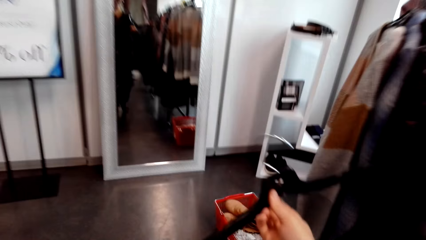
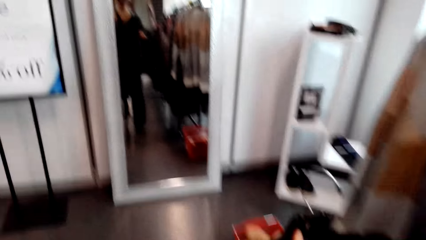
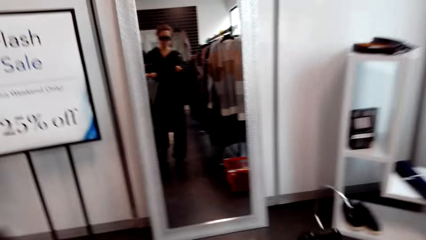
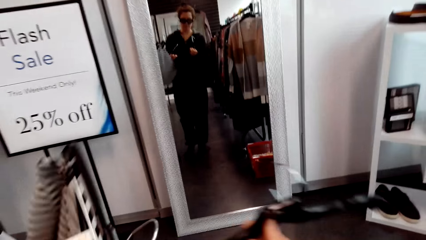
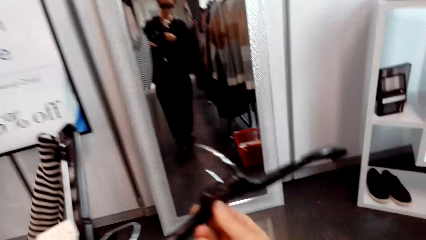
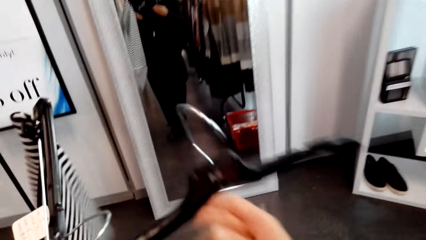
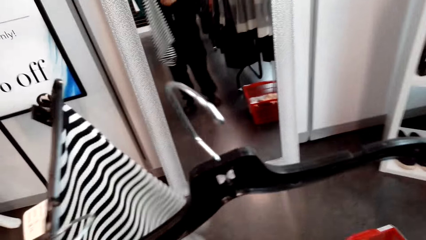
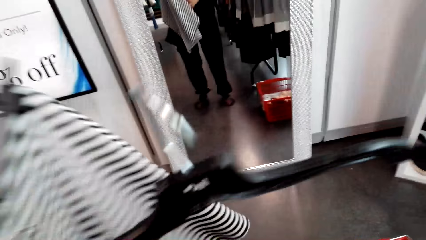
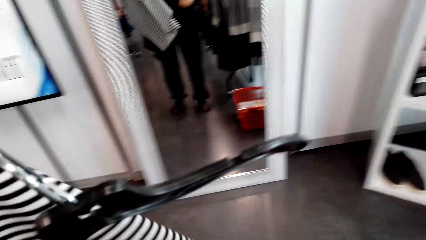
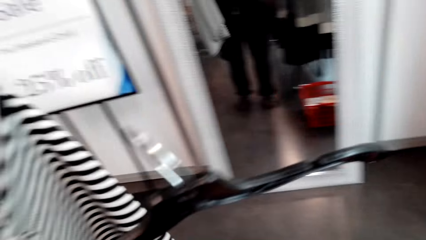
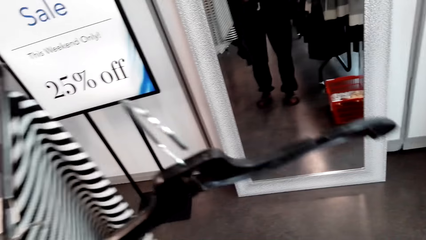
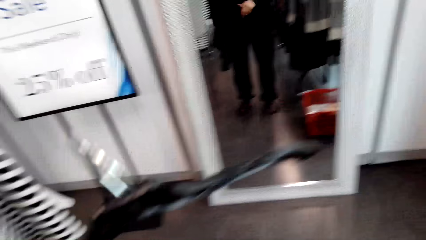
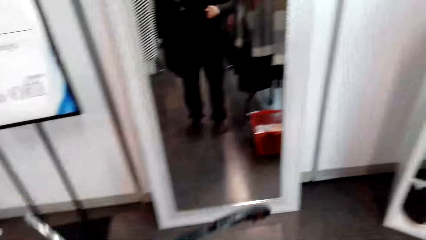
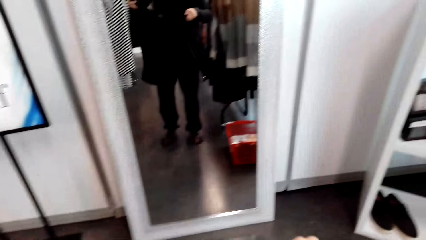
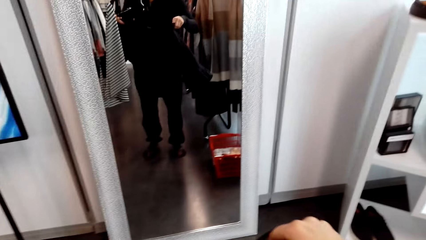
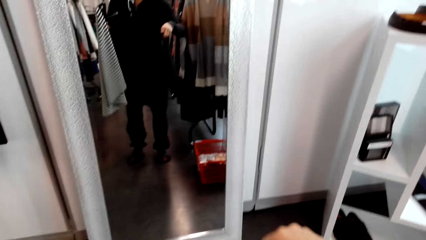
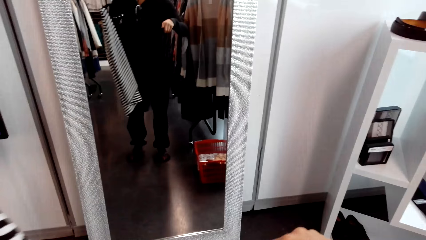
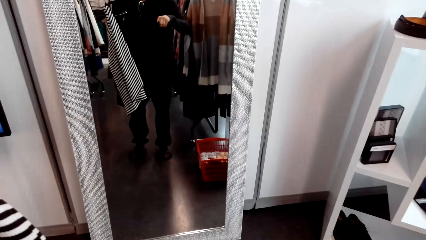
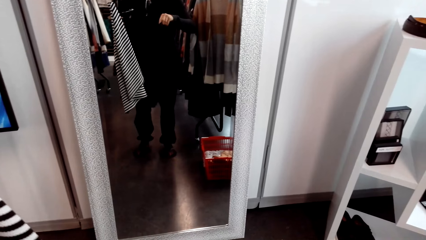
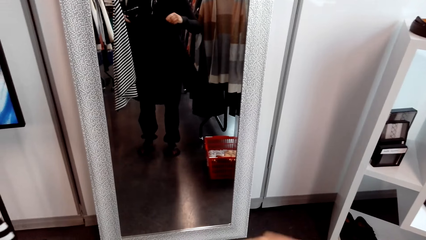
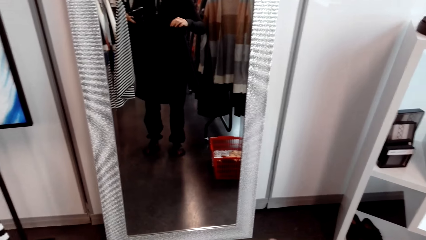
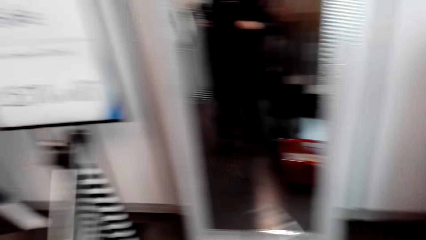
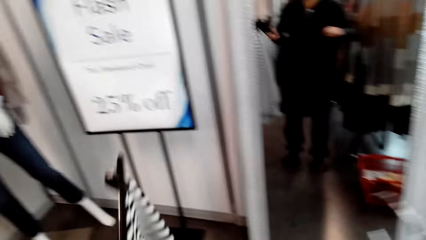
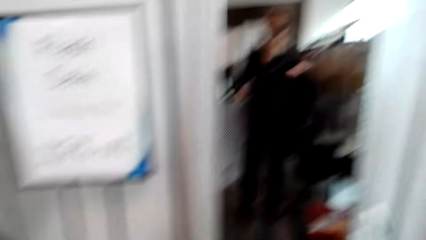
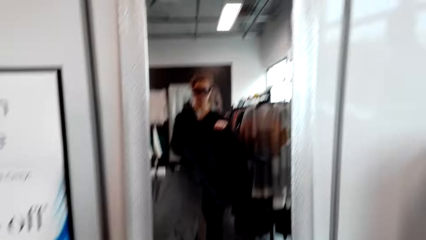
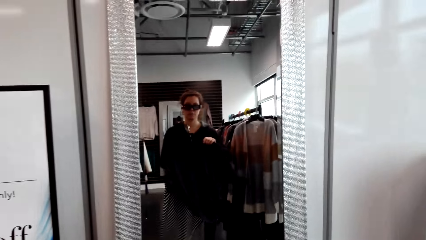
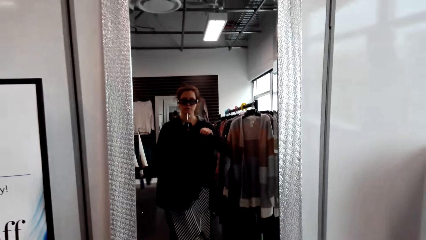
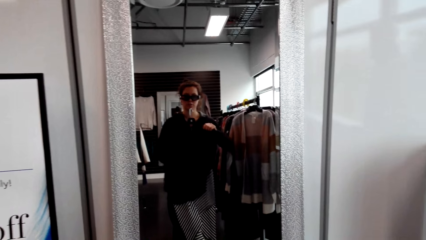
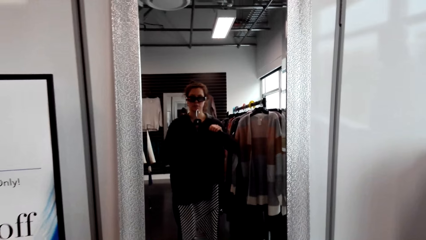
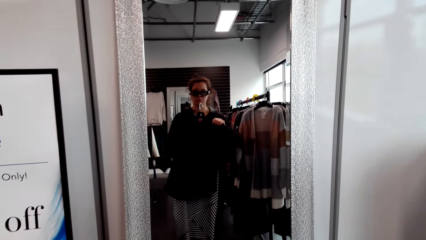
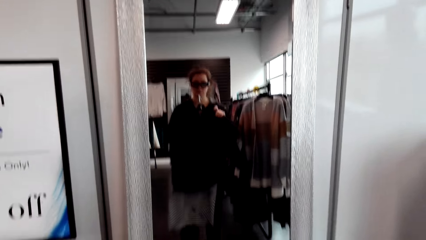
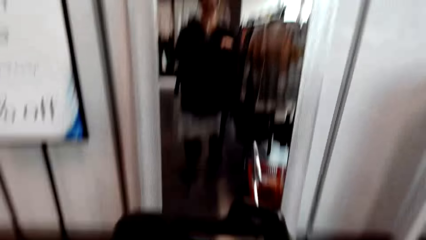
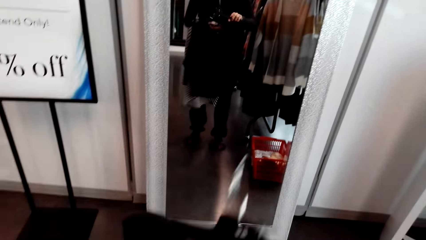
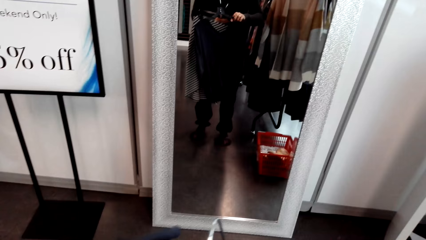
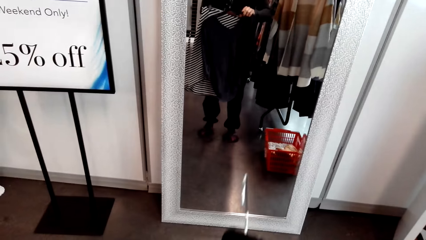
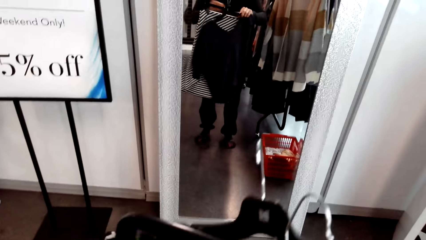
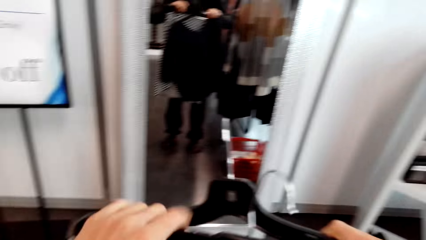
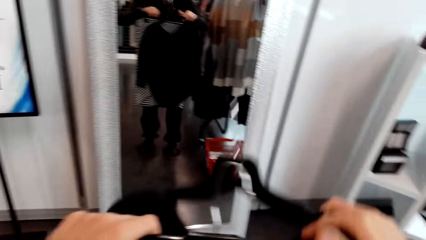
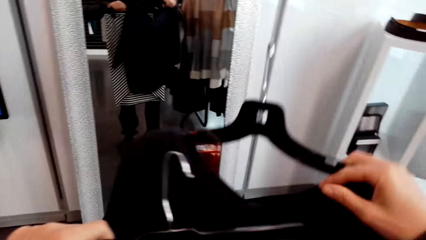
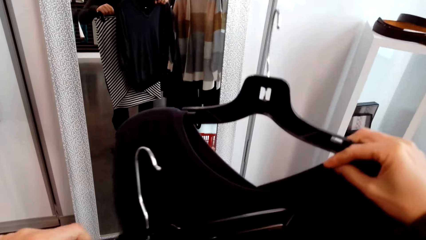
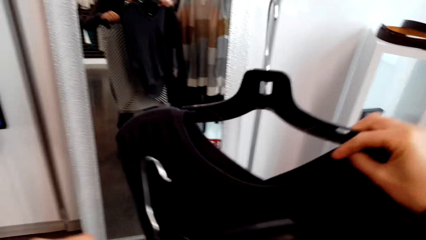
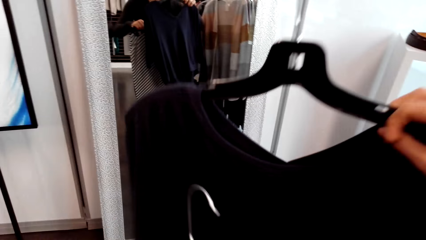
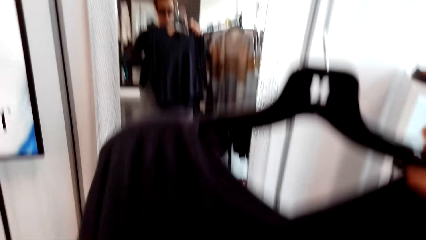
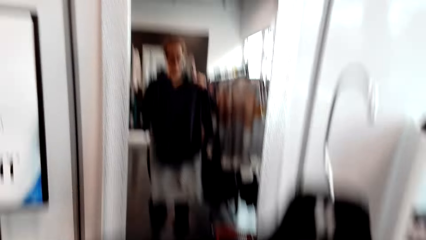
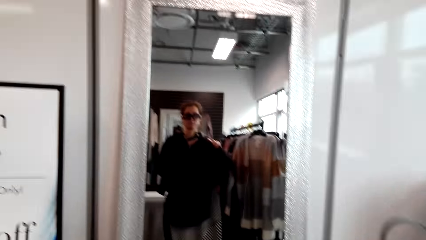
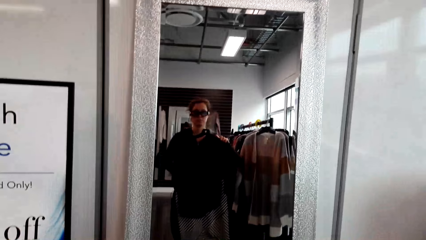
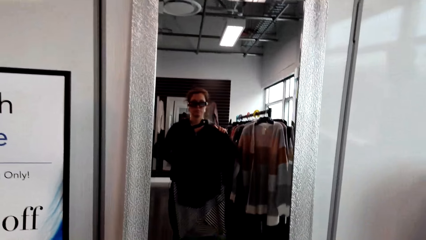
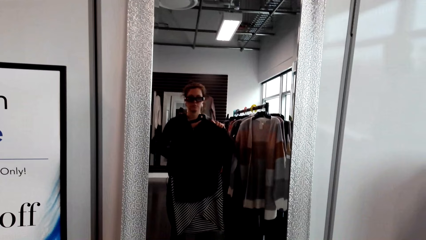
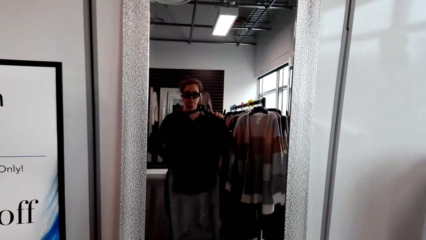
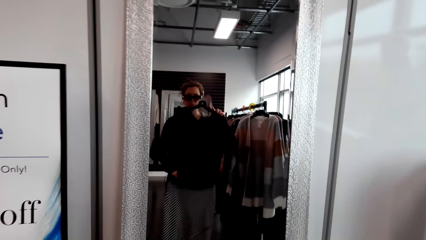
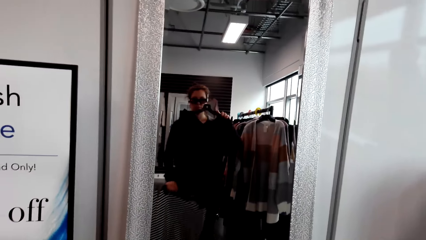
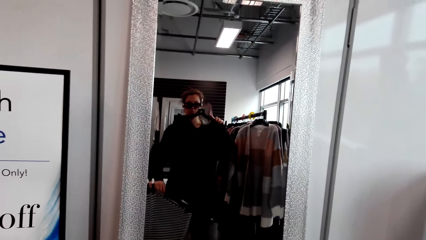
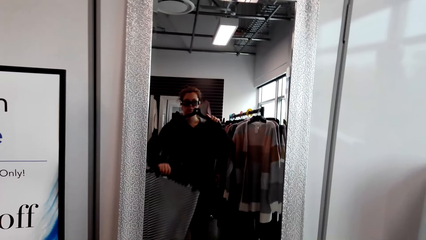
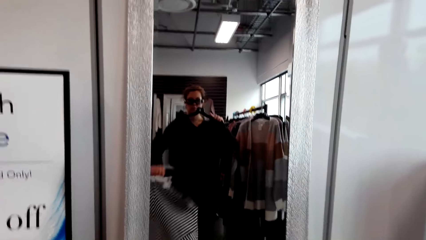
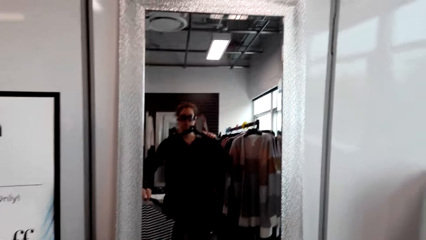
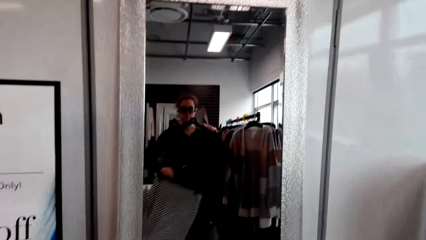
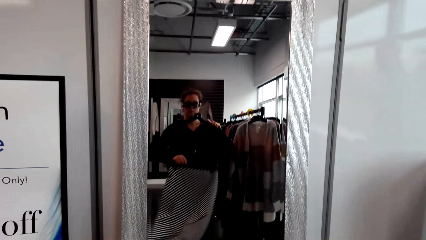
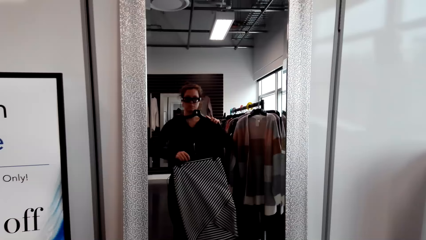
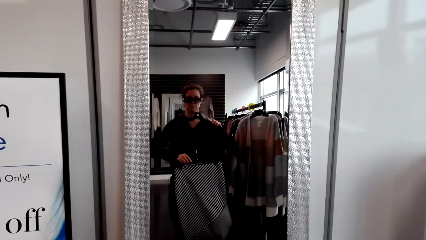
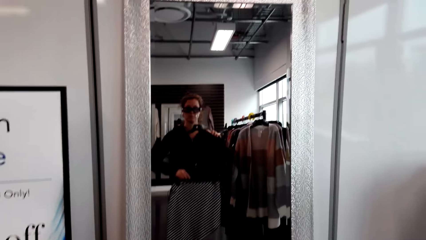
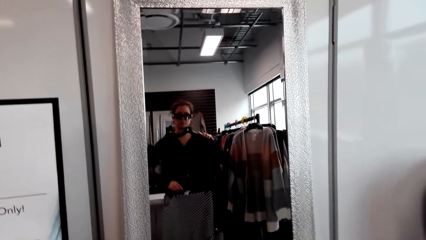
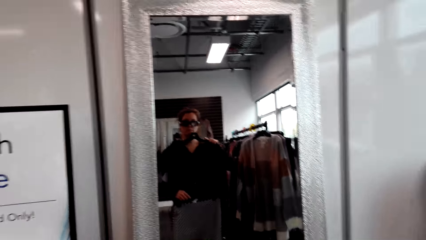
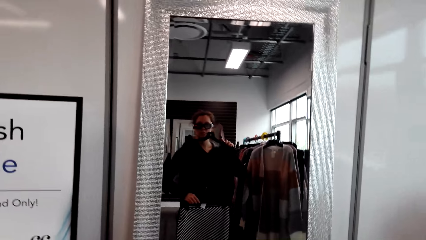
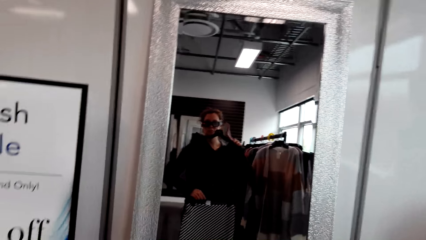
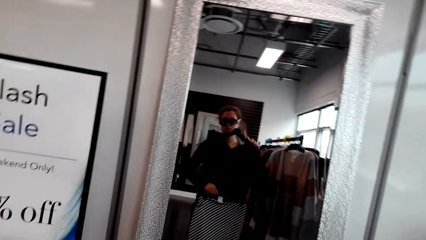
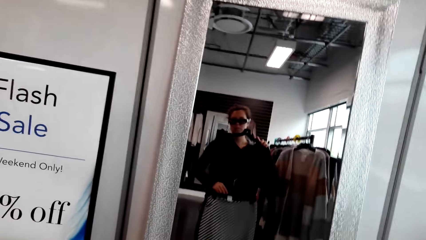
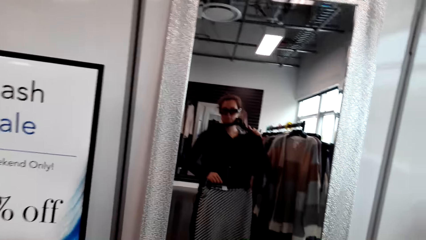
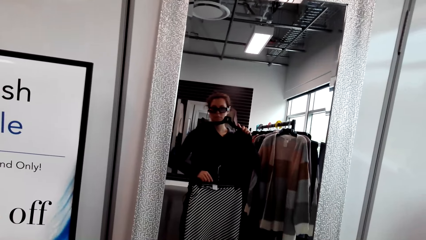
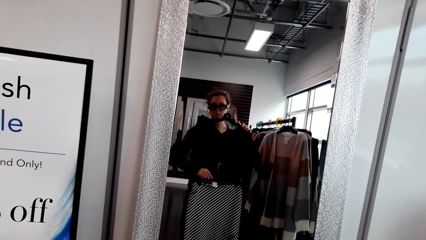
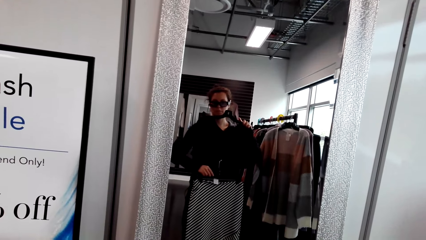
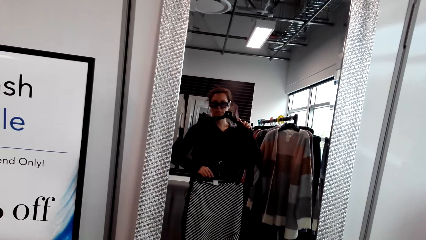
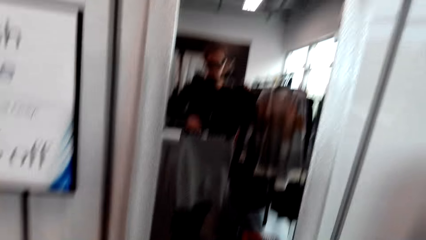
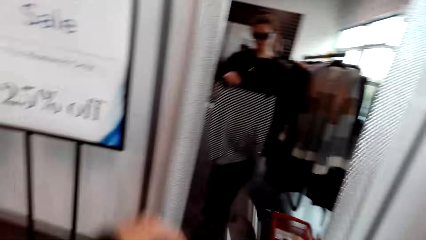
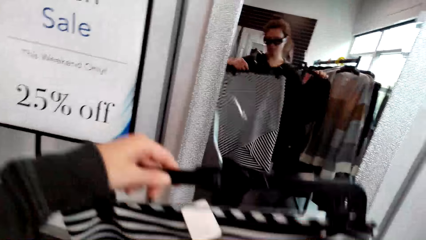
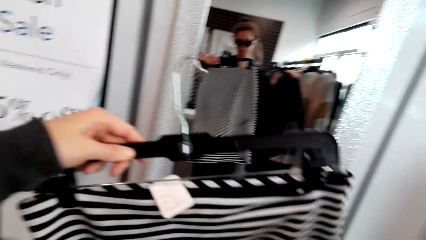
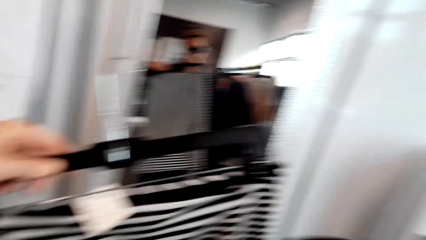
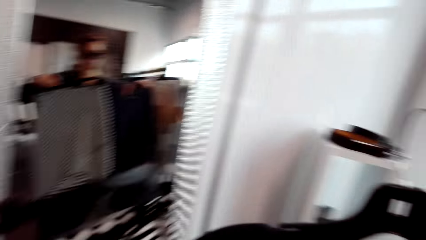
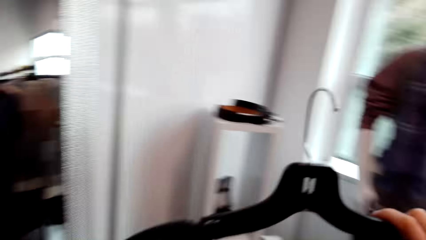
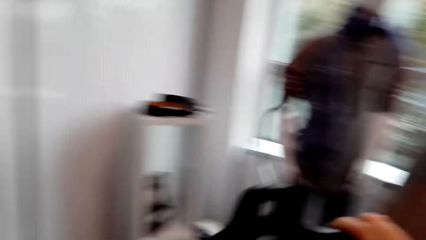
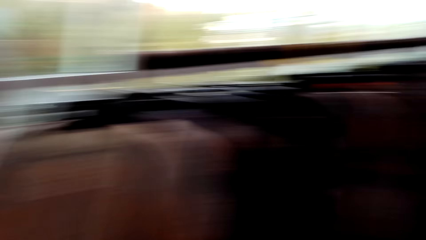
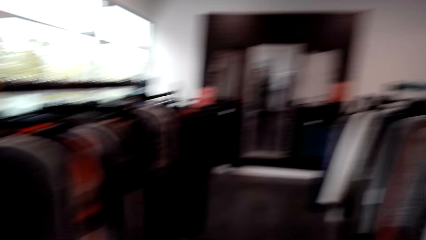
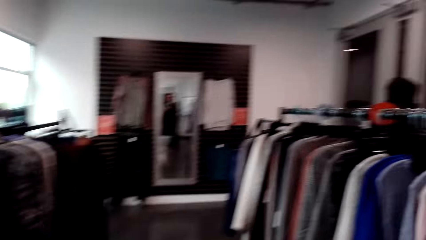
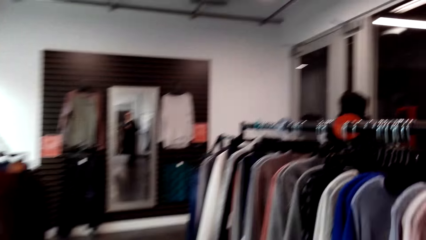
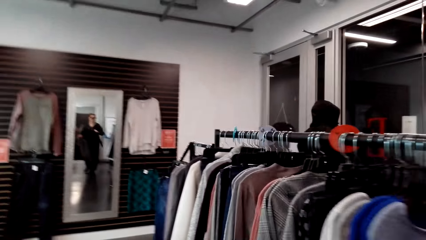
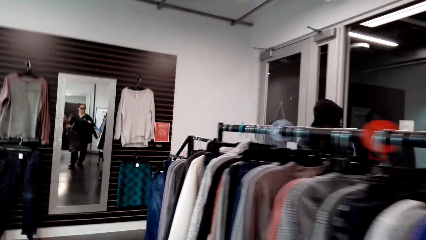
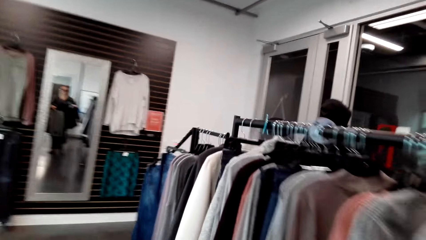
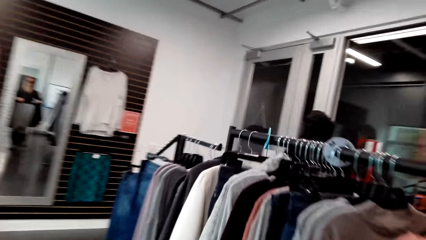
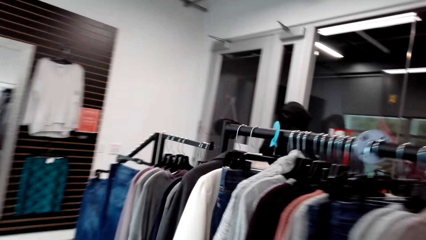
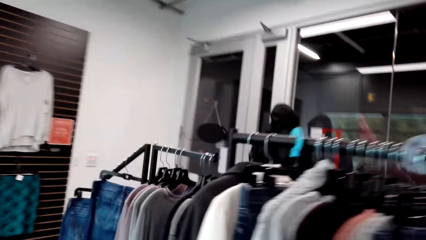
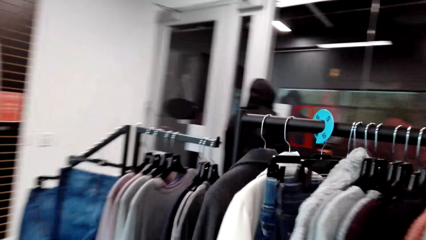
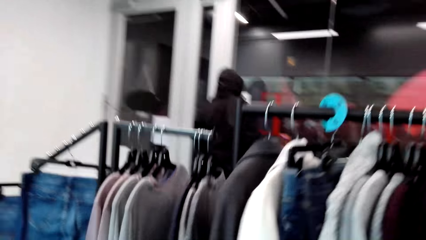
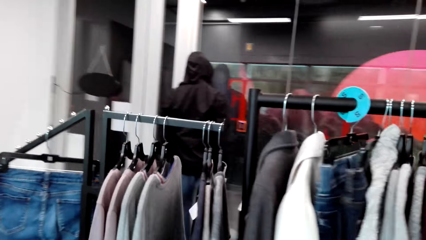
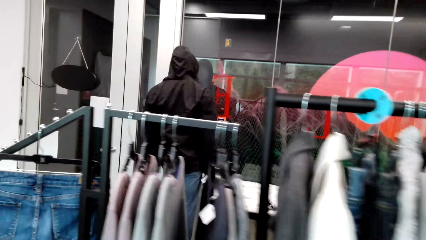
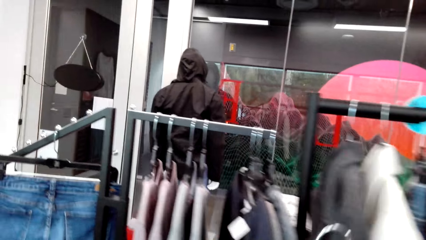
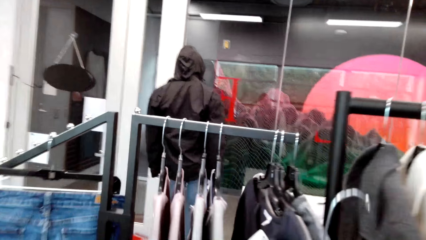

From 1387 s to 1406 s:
The camera wearer puts the skirt in the hanger. A person holds a hanger. The camera wearer holds the blouse. They hold the hanger up. They measure the blouse. They lift the skirt. They measure the skirt. They walk around. They lift the skirt. They turn around. They move around the room.
